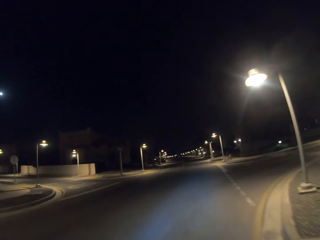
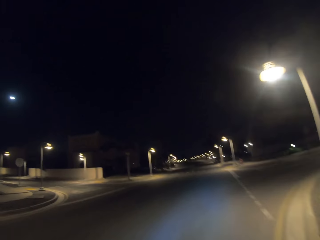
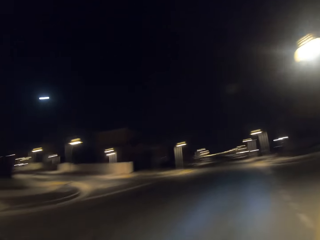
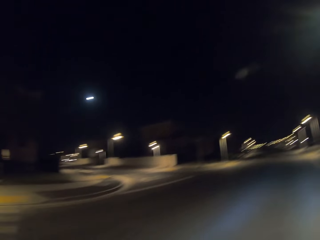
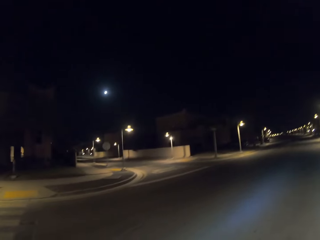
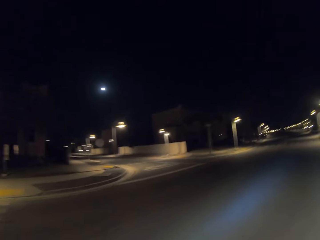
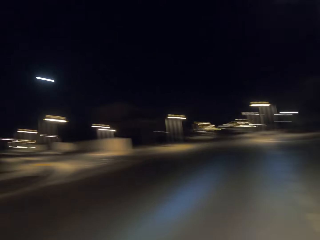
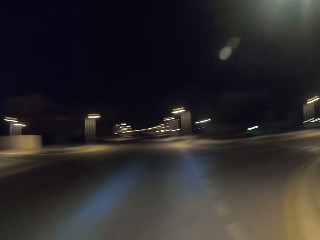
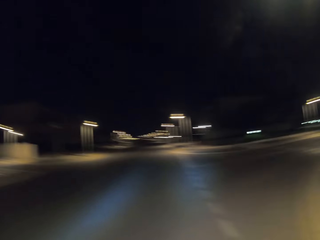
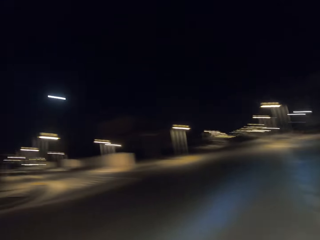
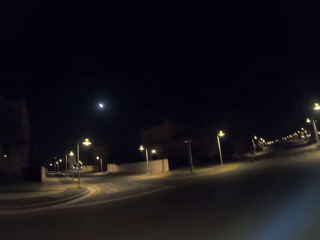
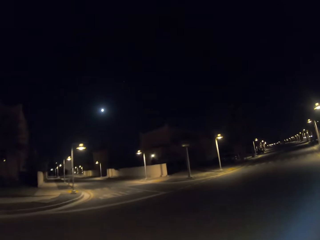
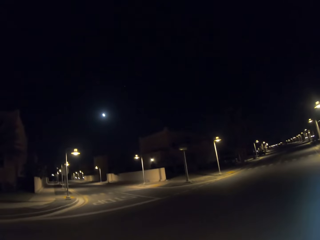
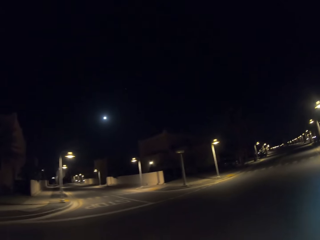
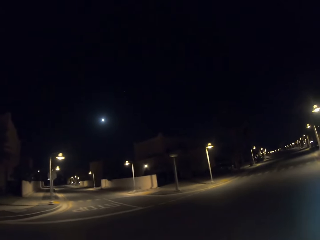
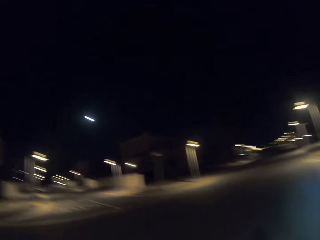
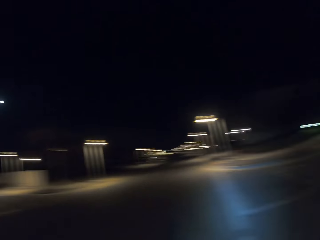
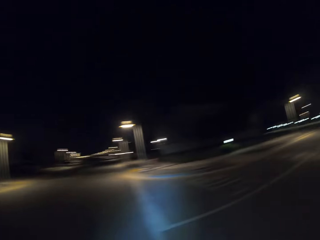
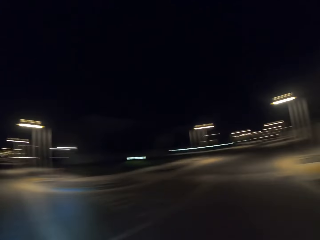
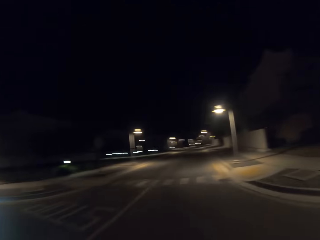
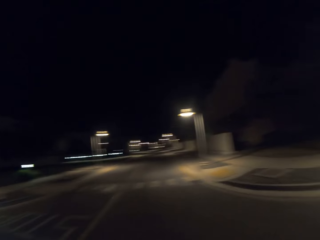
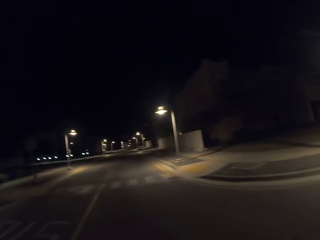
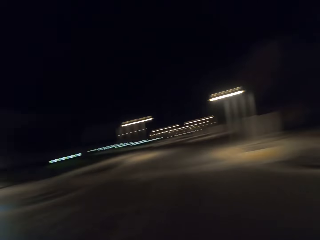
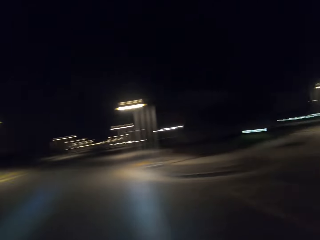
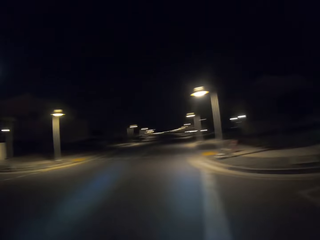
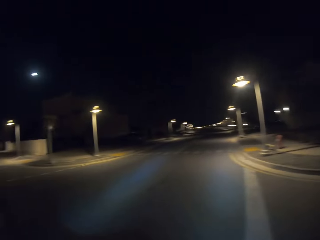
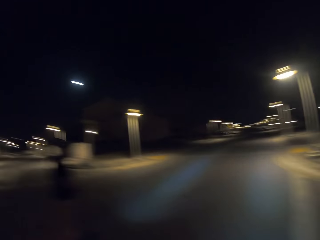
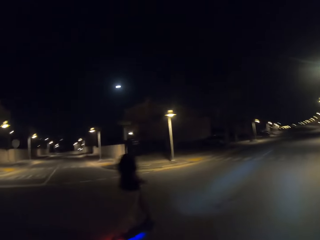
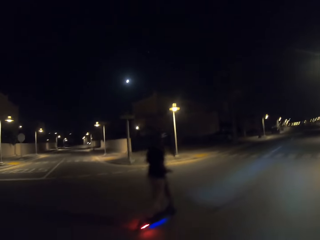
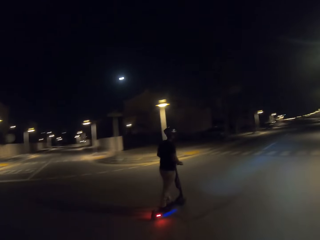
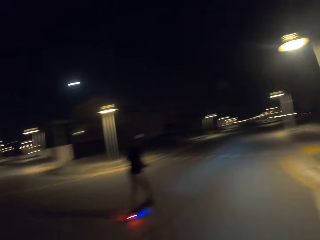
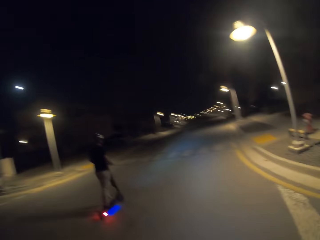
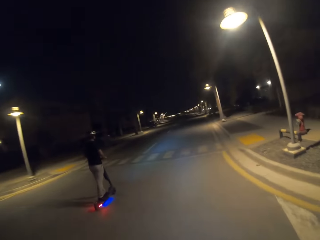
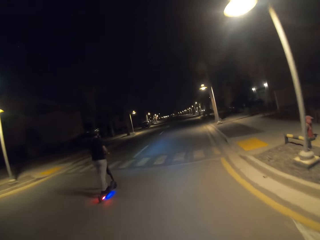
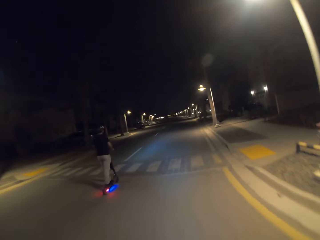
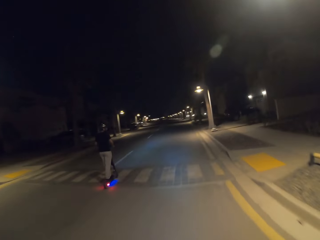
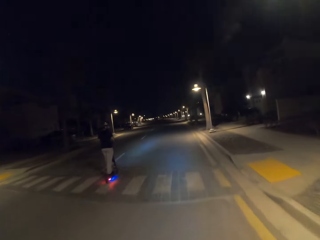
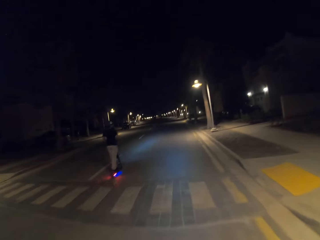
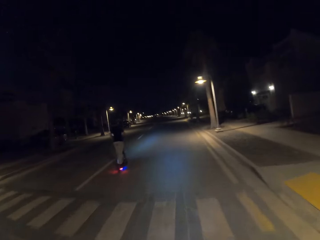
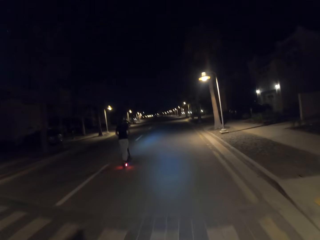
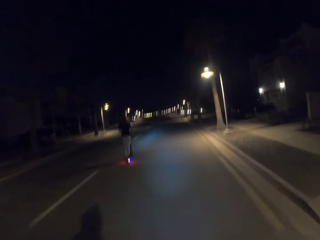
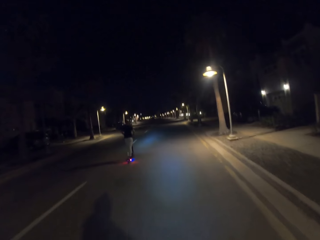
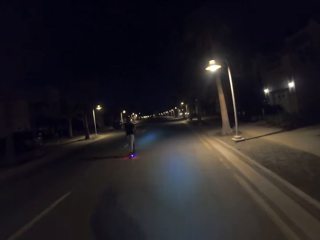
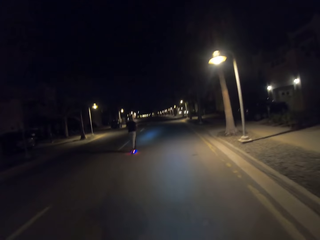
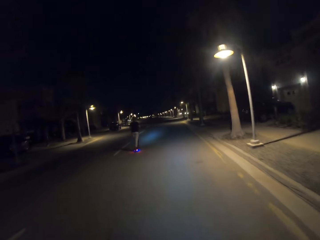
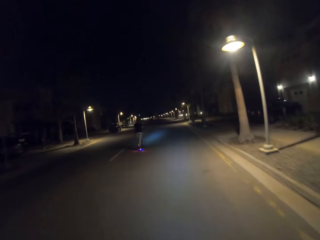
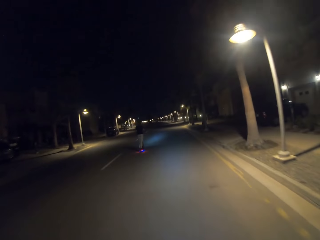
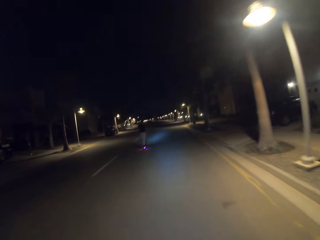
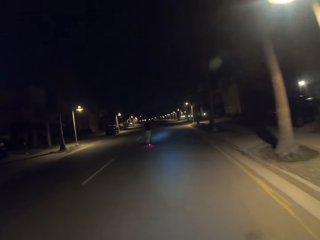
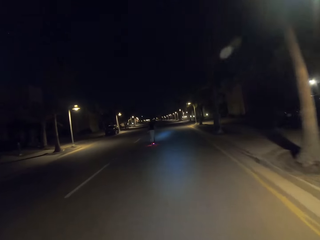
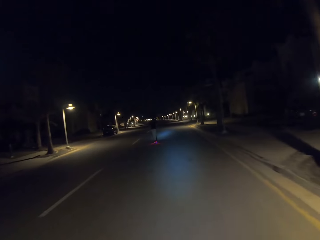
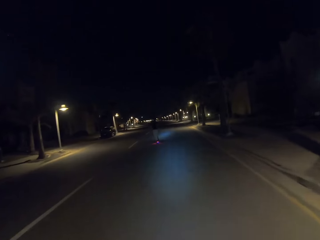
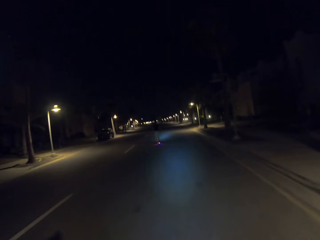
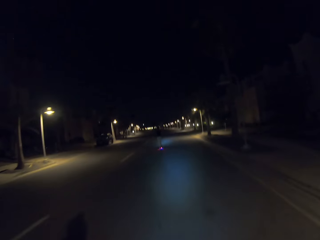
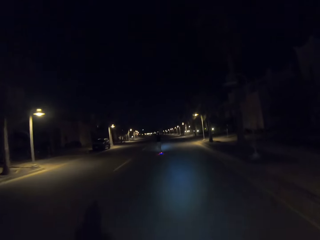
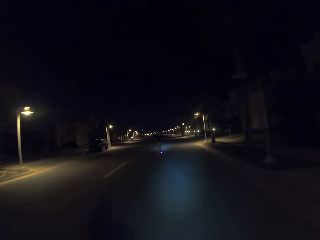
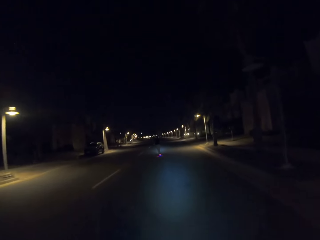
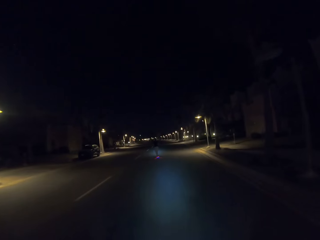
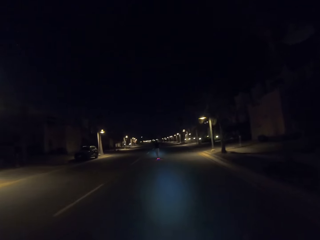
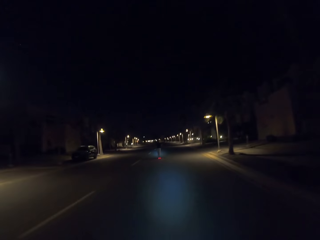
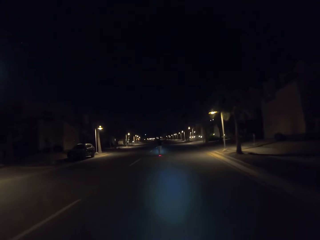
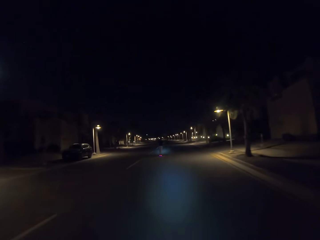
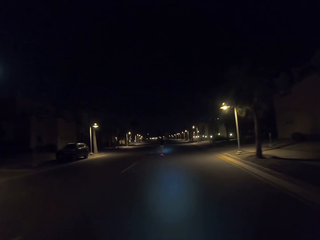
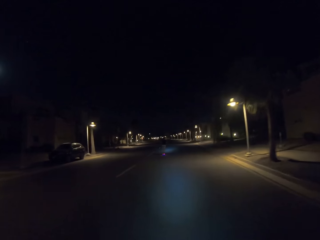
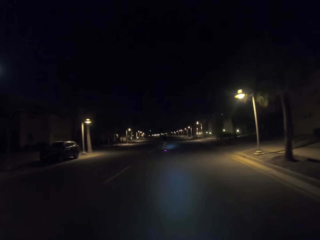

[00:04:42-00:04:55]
The camera wearer looks around the roads. They turn on the right. A man rides a scooter. The camera wearer looks around and drives ahead. The man rides ahead. The camera wearer drives ahead.

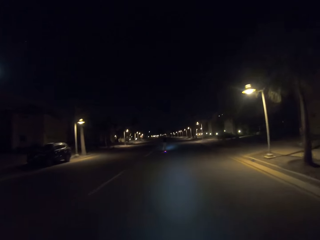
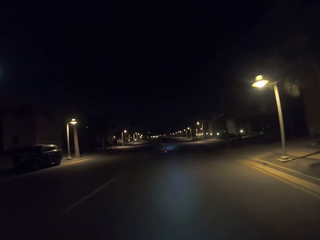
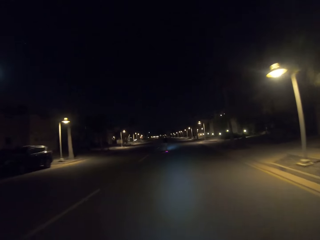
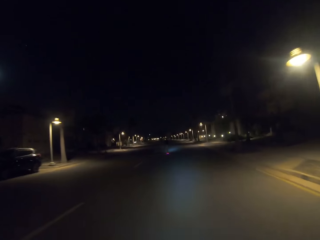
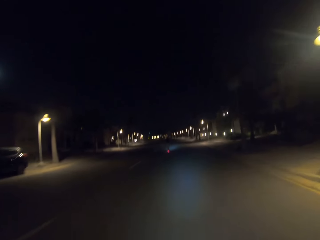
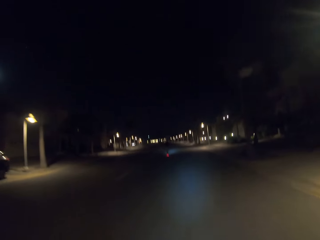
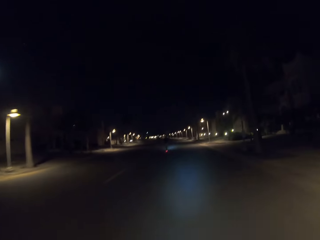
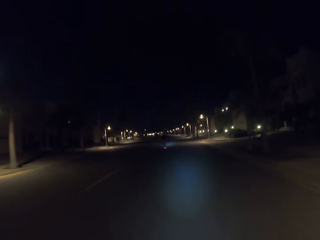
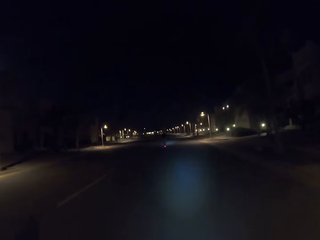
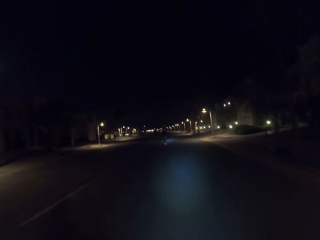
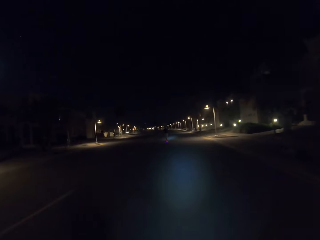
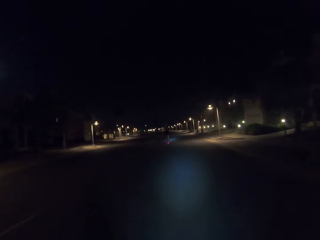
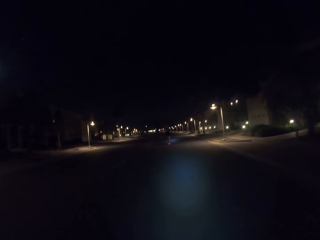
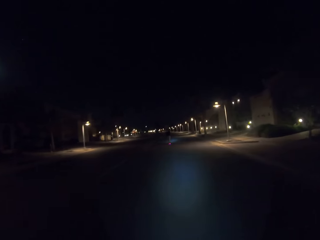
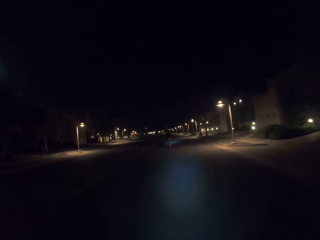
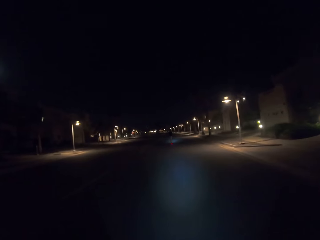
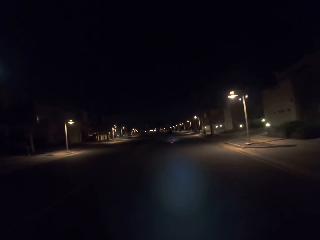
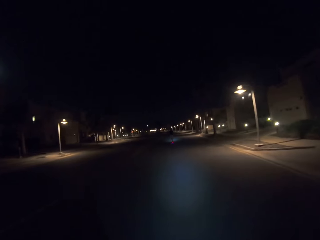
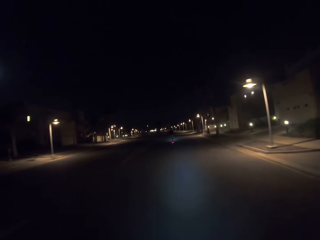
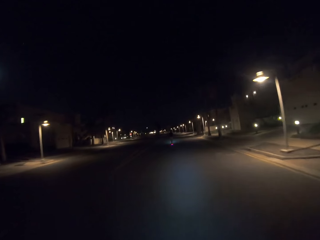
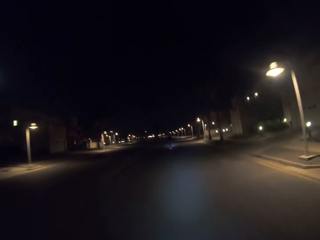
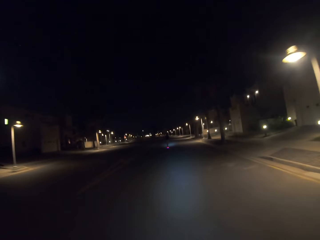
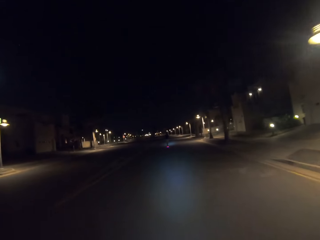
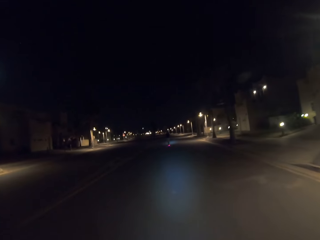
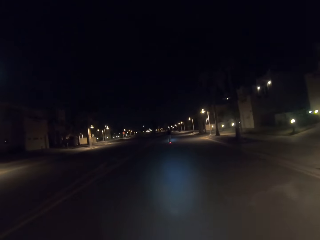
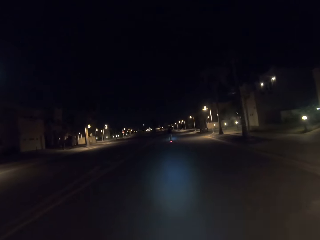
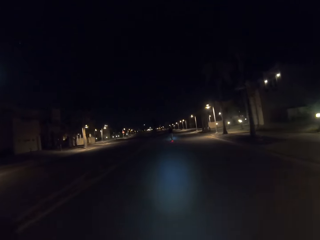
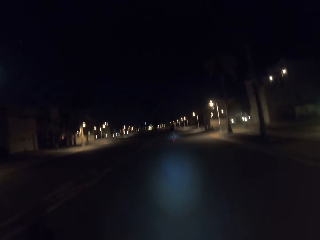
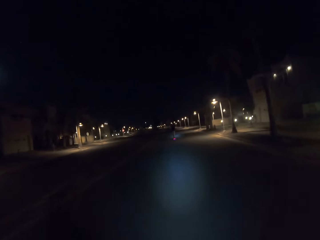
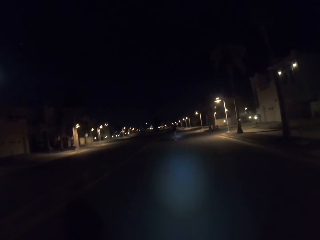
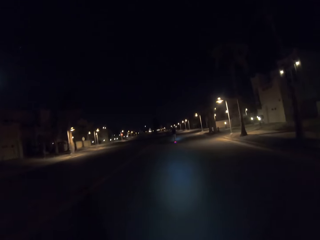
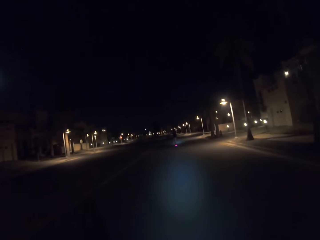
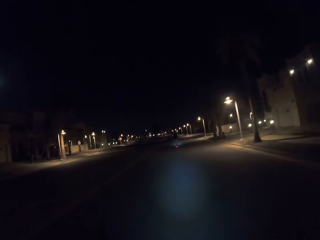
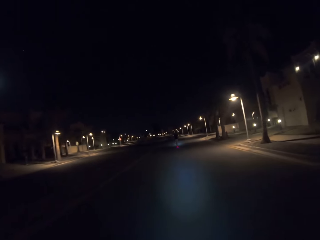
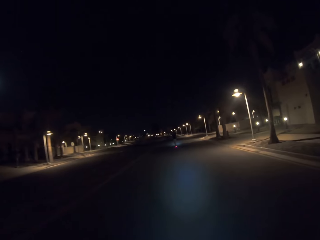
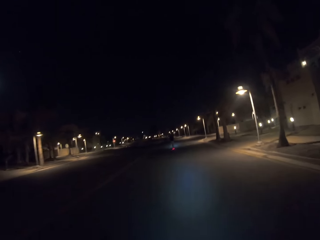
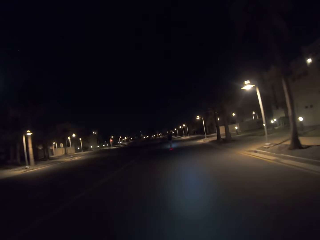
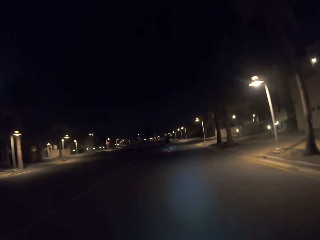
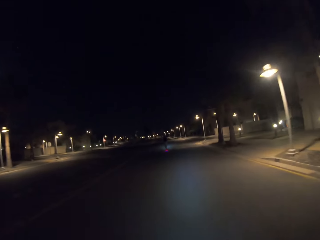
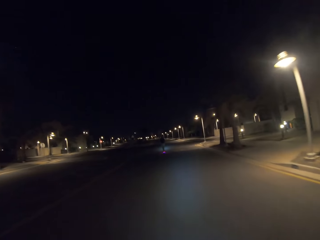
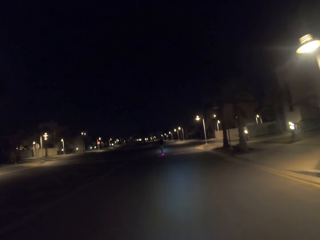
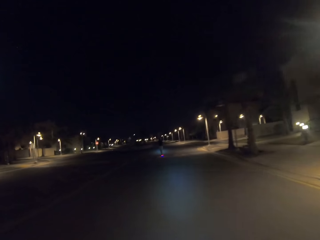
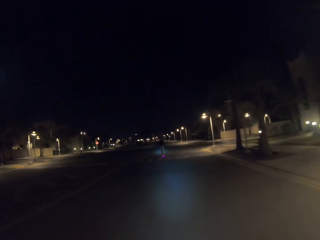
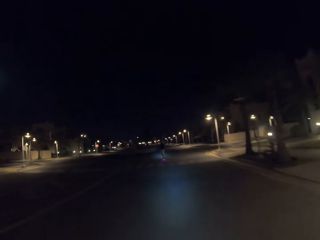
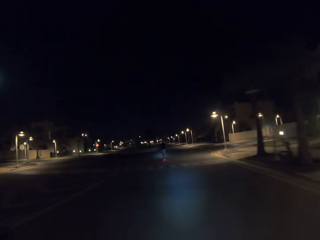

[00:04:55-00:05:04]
The camera wearer drives ahead.
